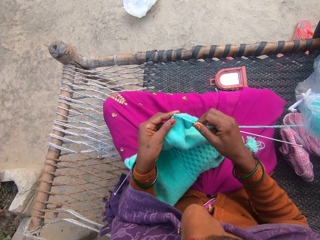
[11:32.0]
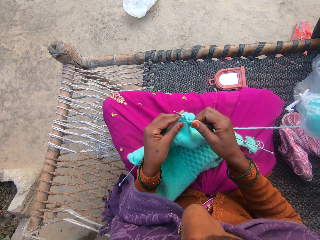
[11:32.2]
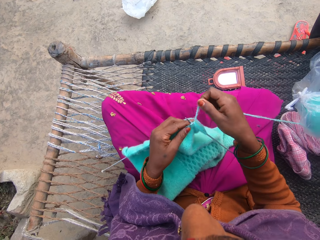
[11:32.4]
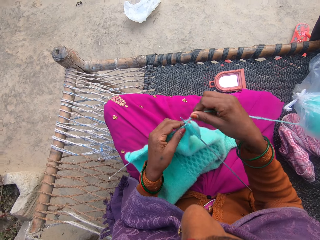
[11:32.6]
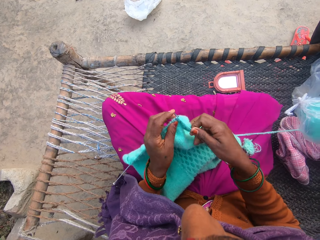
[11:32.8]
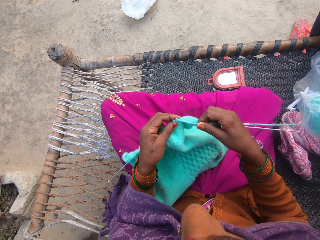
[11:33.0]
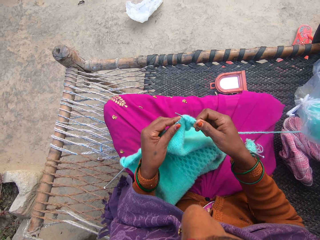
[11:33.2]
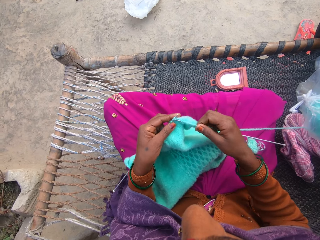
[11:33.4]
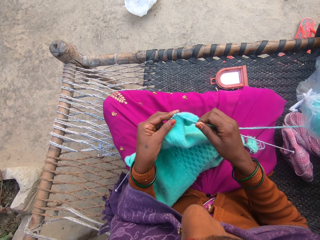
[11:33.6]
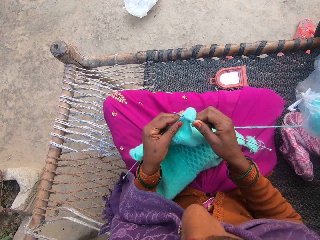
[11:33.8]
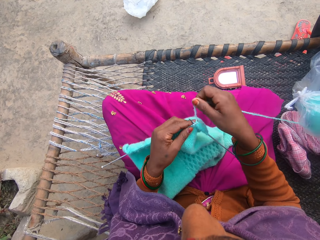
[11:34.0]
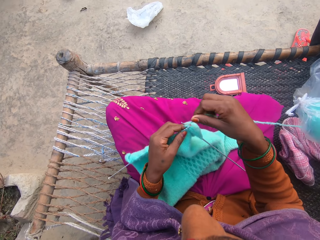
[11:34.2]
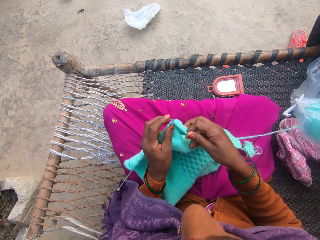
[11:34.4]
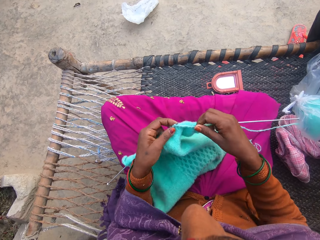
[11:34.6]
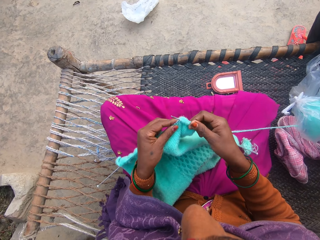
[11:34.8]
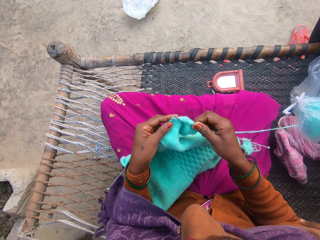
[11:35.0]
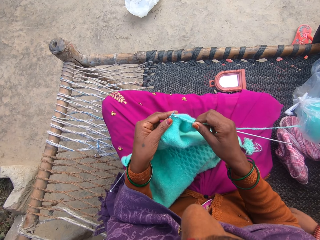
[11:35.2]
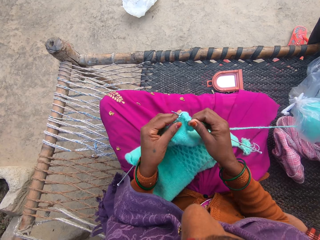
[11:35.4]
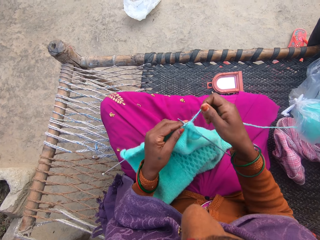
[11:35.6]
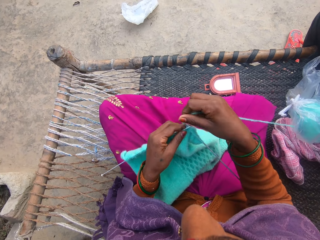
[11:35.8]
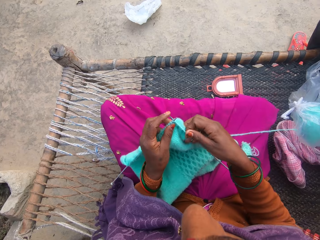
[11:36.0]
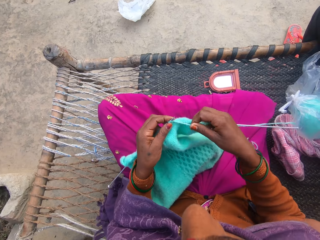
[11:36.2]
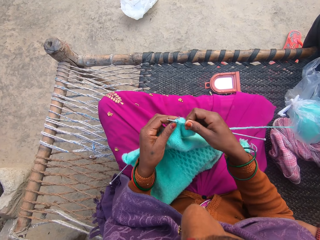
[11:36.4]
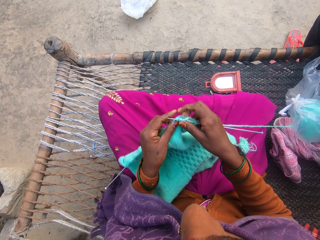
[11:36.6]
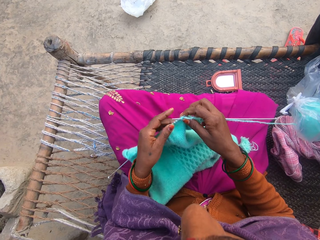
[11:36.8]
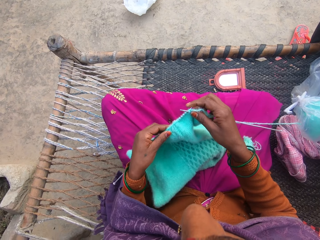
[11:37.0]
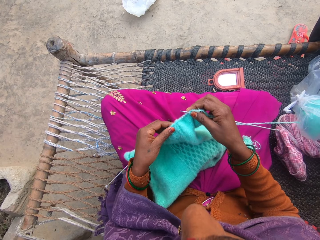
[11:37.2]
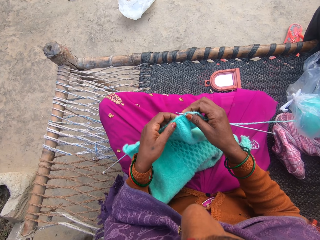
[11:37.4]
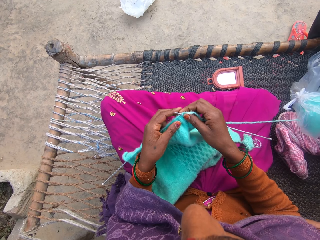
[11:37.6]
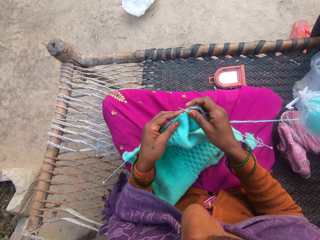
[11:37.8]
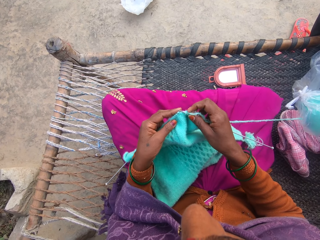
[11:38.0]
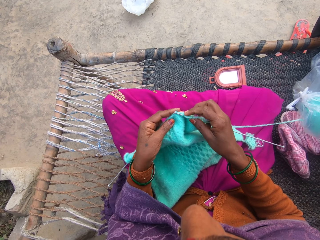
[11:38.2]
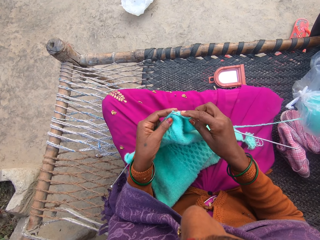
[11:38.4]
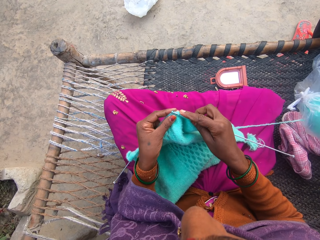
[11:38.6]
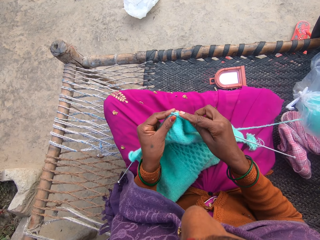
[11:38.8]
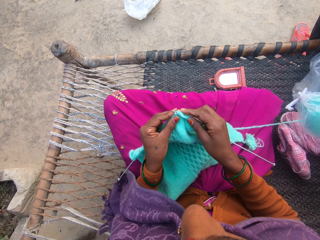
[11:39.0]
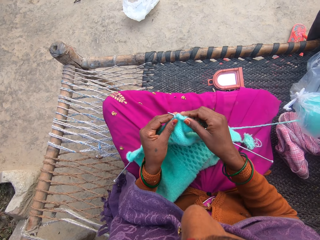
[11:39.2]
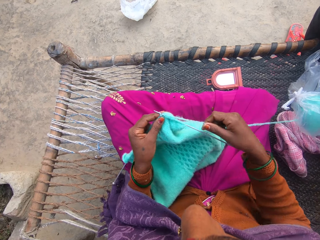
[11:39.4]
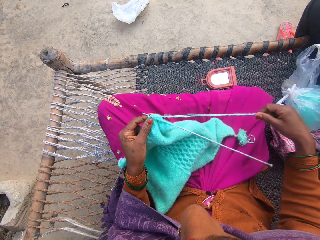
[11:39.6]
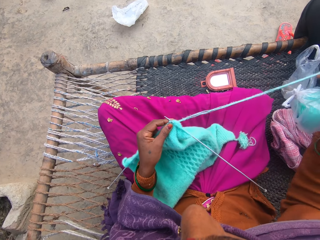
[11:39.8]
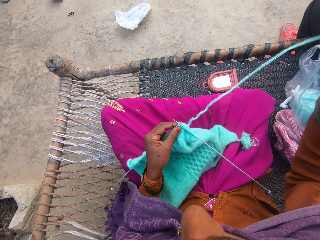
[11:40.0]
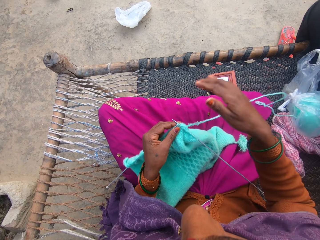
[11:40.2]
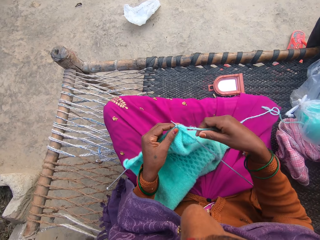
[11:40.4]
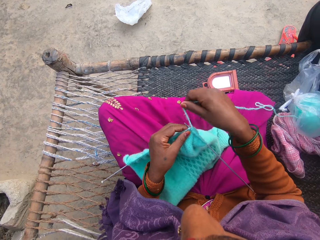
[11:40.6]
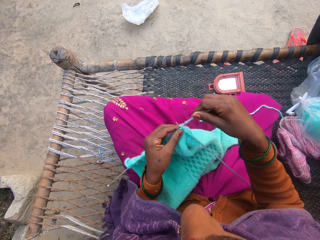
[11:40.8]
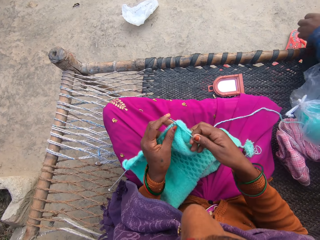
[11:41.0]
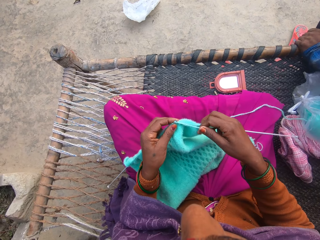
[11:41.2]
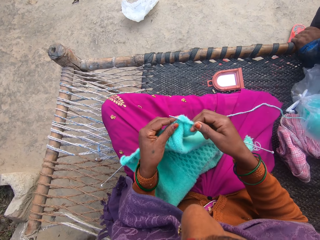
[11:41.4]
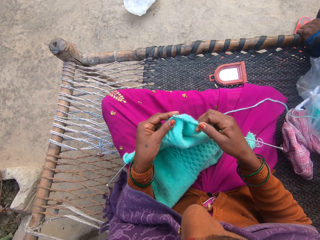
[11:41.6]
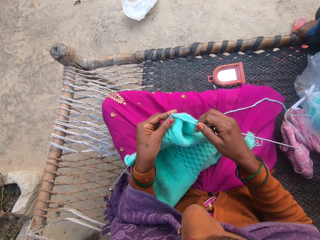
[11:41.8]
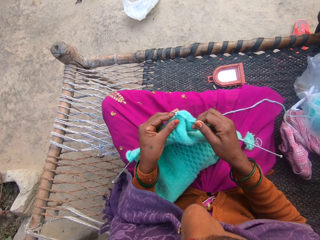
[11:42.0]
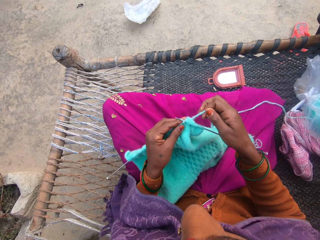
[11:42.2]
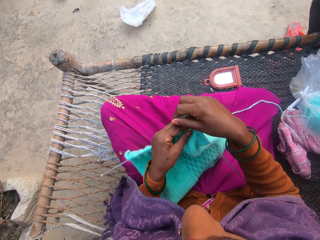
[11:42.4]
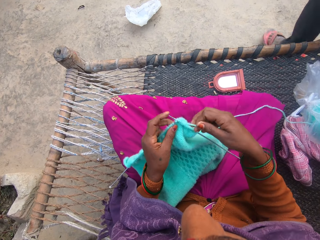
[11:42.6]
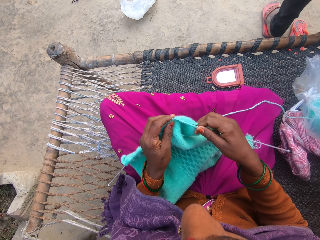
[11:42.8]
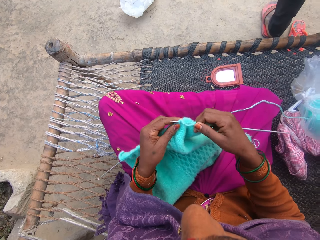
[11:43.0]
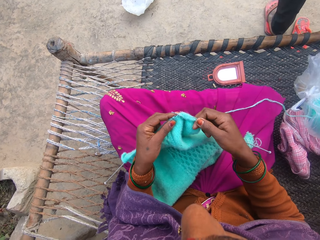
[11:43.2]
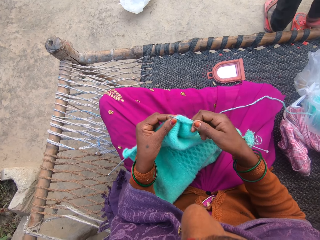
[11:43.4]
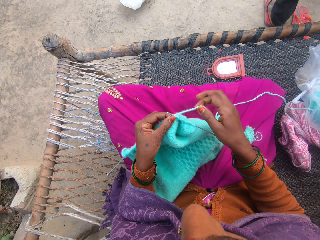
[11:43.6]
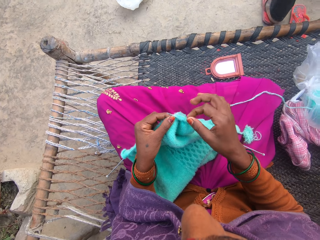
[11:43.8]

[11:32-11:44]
The camera wearer moves the thread. They knit the scarf. The man stands up from the cane chair. A lady steps forward.

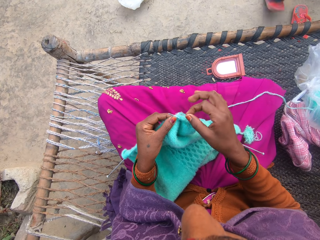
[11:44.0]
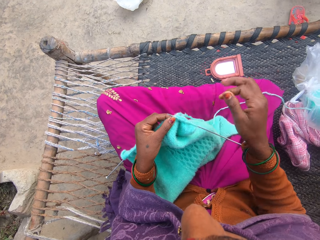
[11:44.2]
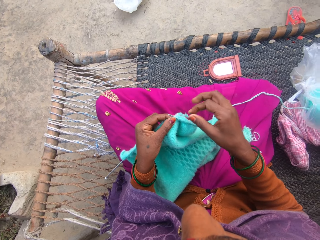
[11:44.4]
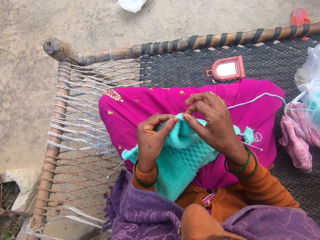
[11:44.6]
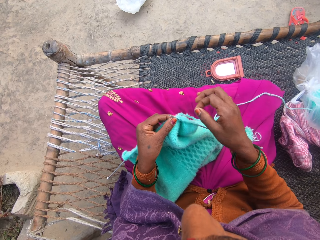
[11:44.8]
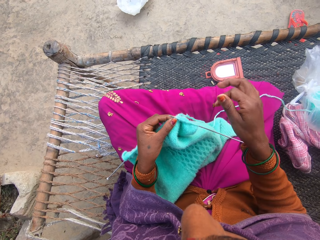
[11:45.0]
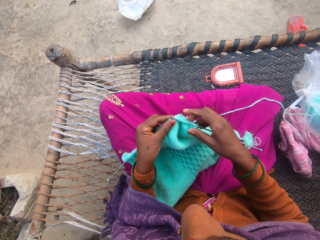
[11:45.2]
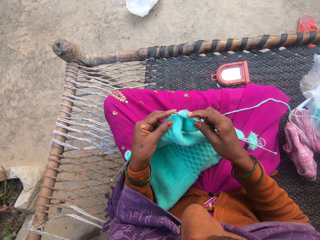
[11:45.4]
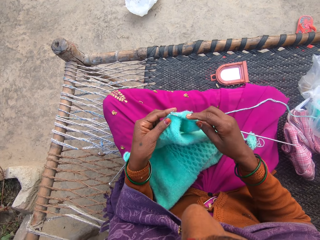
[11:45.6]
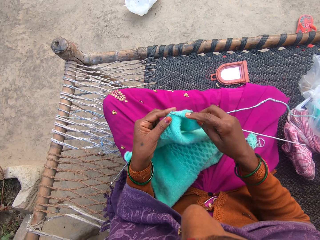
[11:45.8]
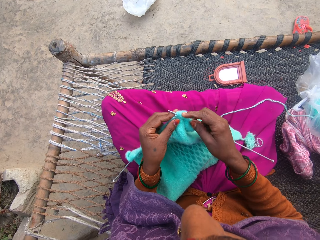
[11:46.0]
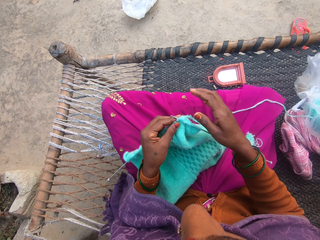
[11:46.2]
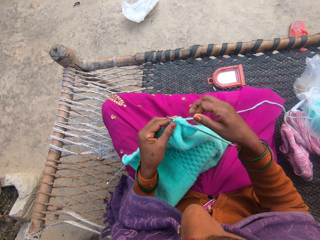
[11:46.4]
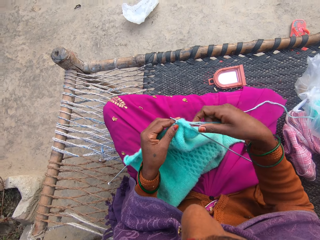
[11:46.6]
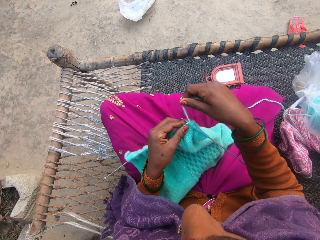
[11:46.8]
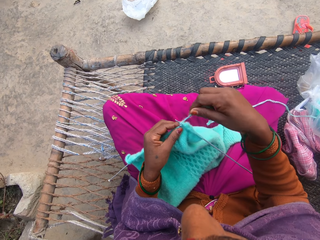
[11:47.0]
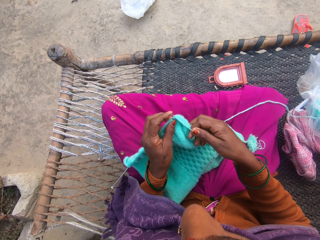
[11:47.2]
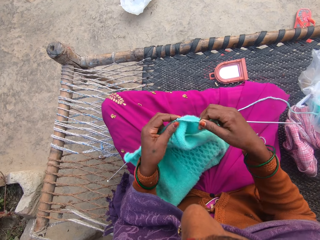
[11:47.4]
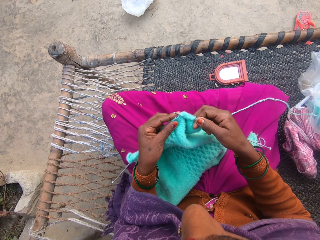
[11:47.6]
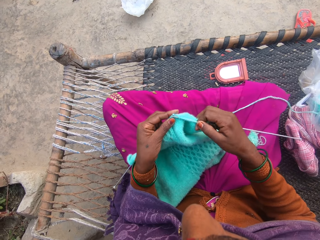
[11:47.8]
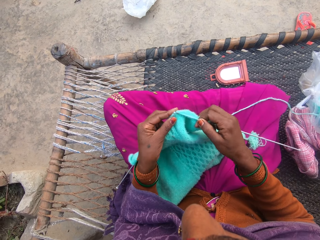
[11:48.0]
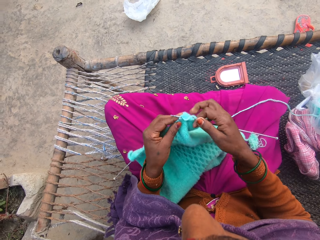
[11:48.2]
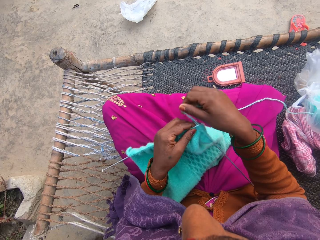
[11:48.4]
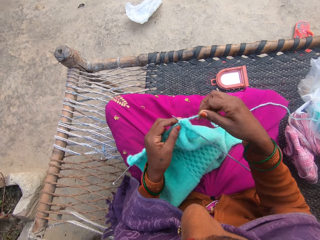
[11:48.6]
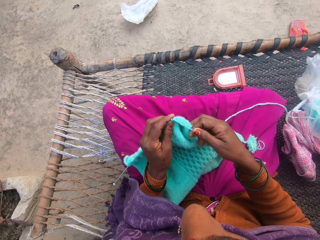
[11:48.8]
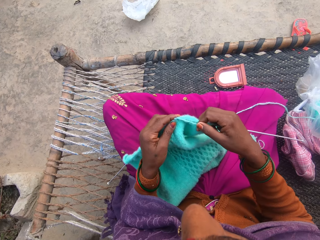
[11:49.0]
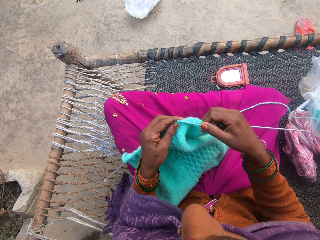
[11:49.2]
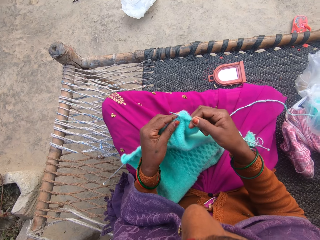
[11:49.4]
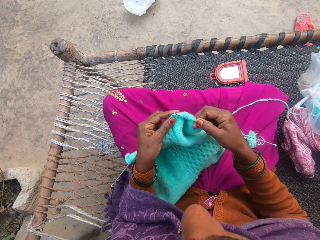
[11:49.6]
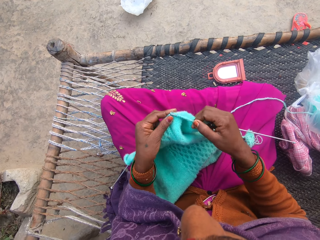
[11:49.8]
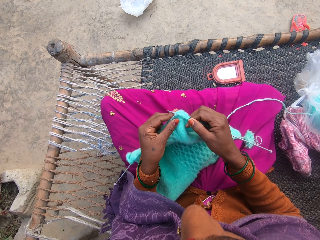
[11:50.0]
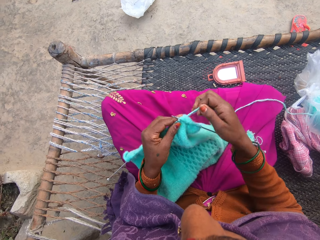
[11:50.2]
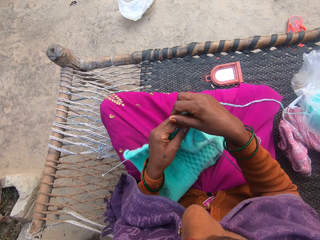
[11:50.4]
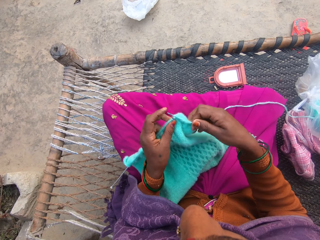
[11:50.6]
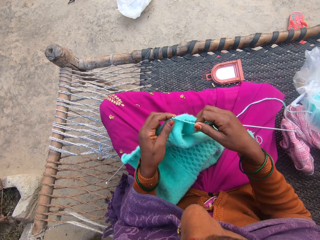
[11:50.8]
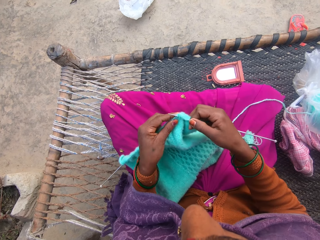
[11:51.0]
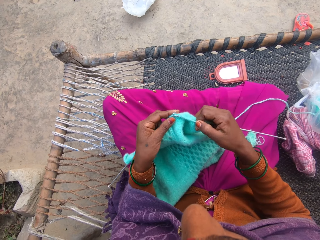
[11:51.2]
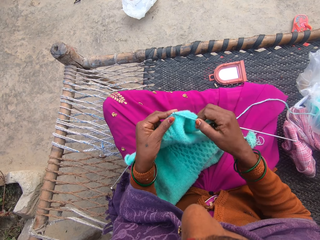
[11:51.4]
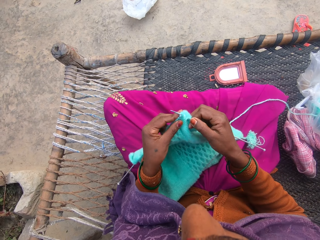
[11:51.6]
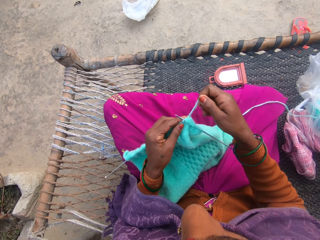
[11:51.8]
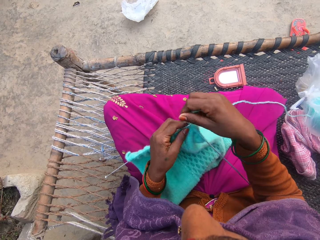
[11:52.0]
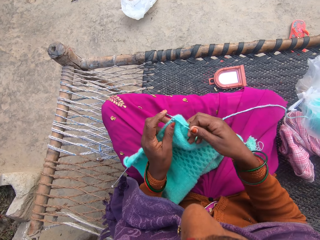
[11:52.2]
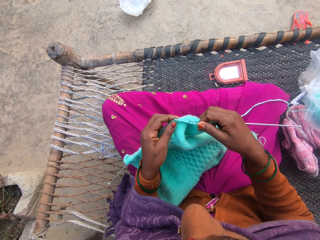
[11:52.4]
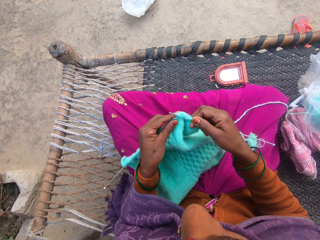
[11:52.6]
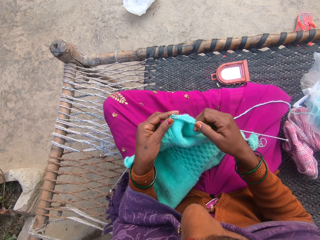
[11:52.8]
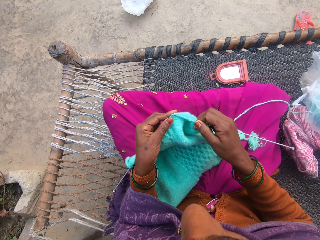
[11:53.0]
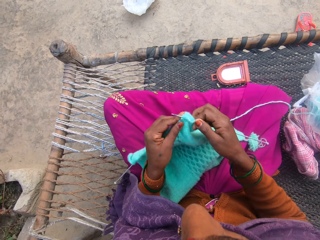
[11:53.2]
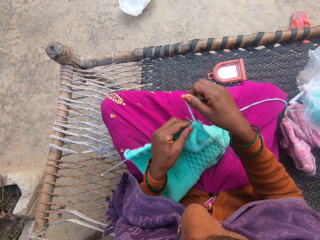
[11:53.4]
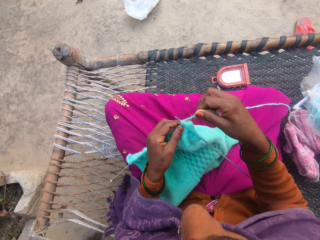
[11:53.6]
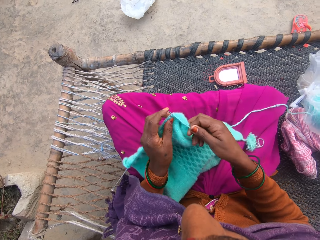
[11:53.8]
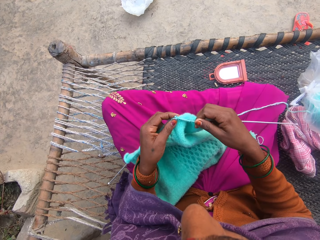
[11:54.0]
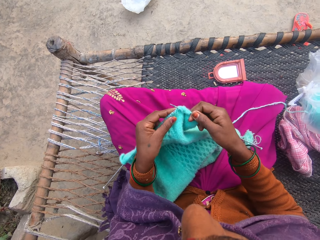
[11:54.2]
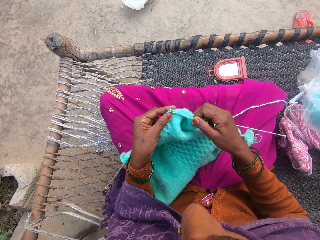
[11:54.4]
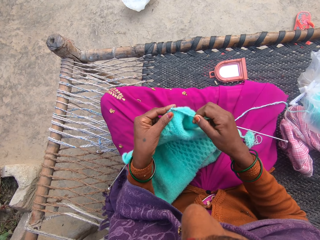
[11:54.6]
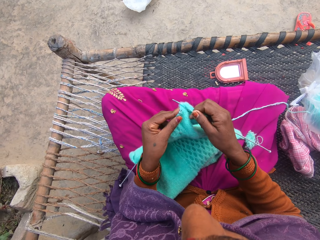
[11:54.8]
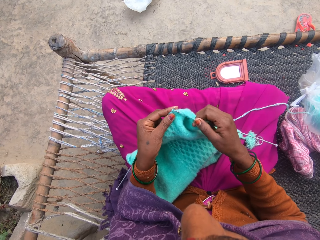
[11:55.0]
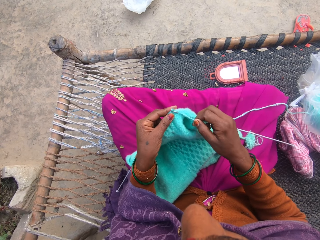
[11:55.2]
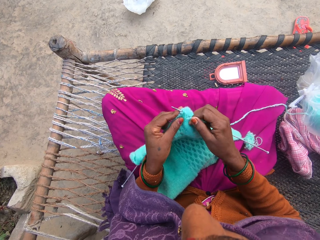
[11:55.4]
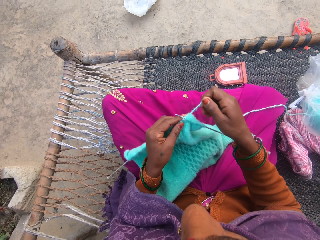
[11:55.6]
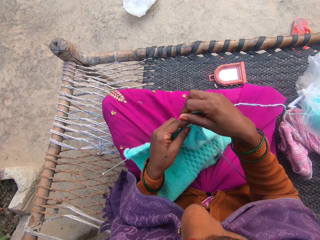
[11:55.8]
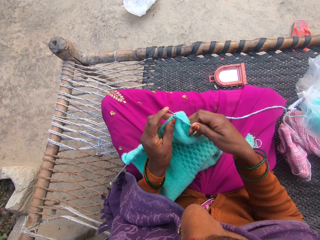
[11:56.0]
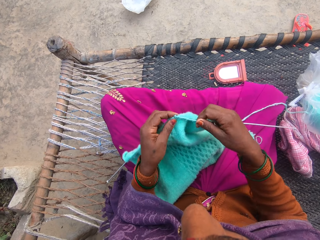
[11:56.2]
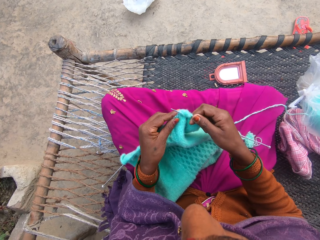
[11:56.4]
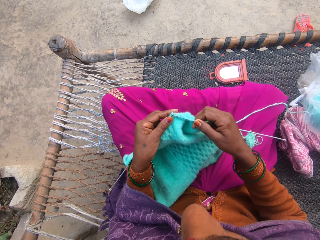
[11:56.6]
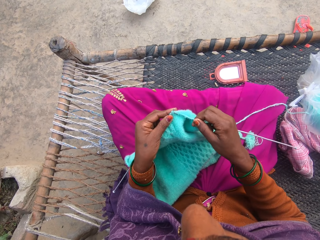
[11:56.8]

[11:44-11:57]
The camera wearer removes dirt from the scarf. They knit the yarn with knitting needles.
